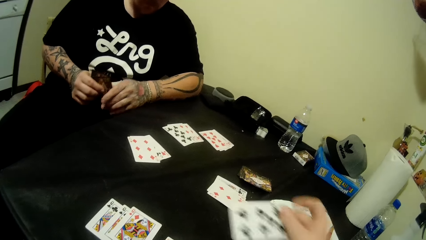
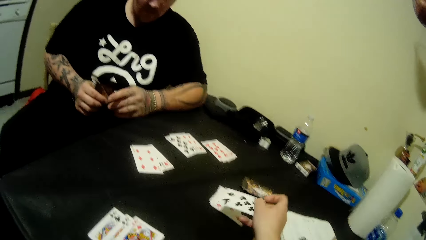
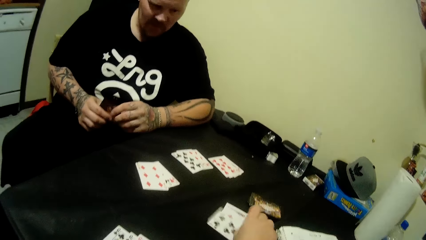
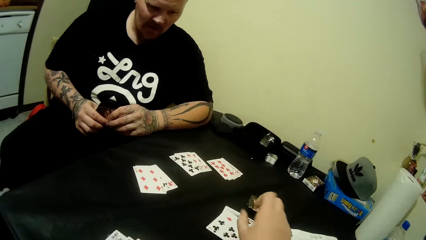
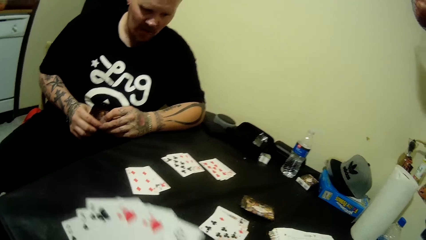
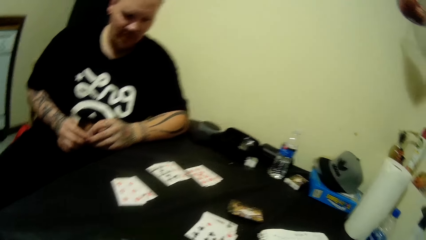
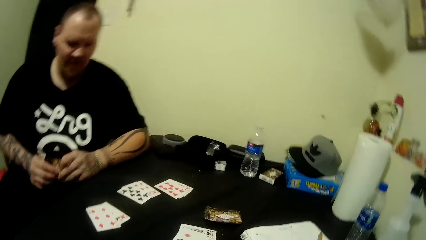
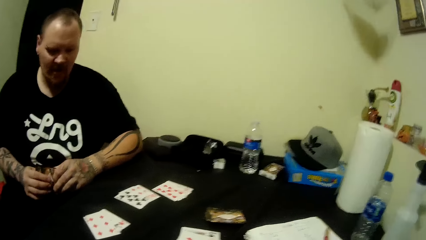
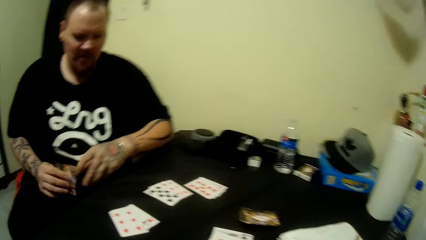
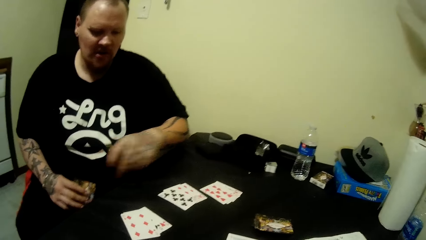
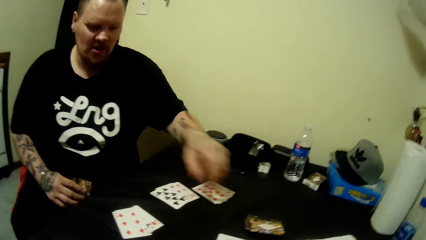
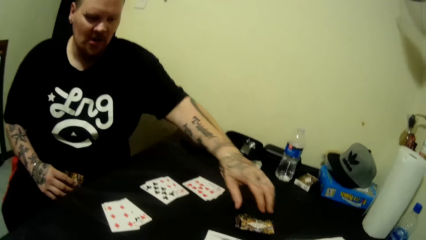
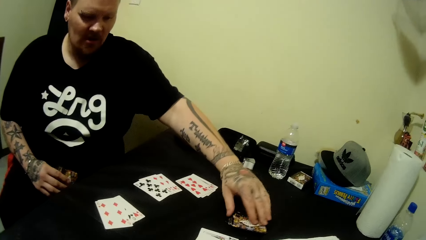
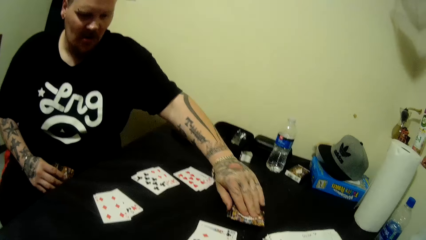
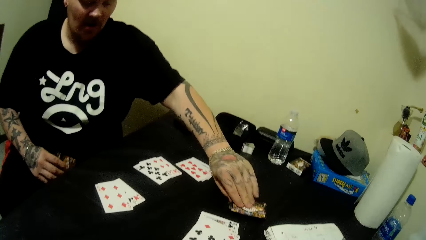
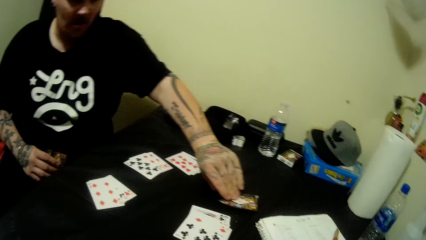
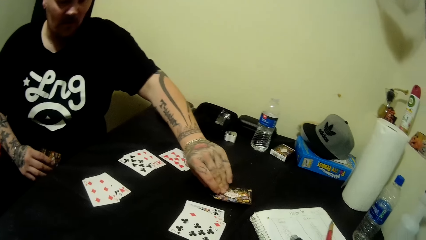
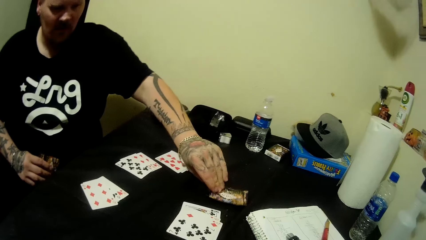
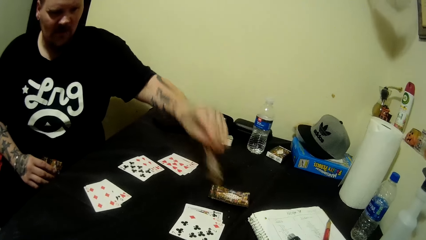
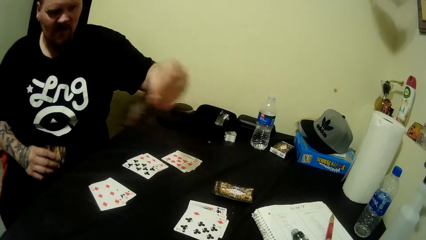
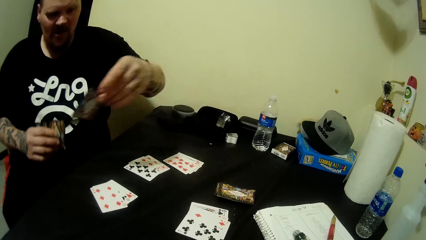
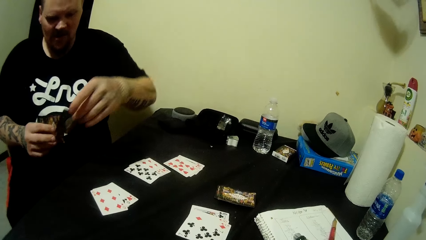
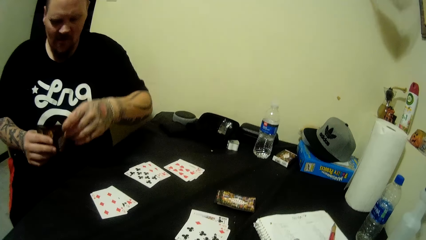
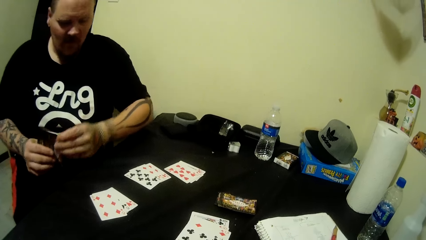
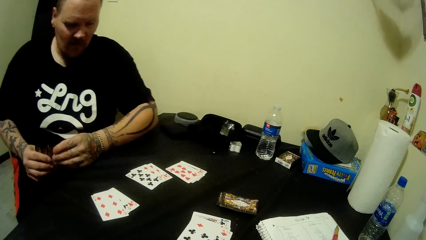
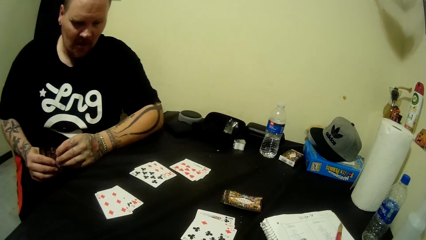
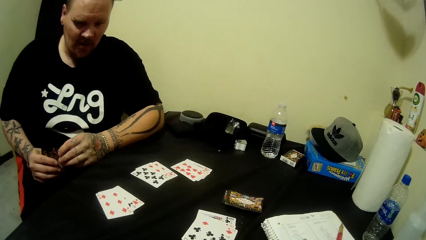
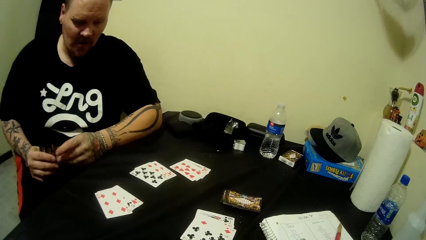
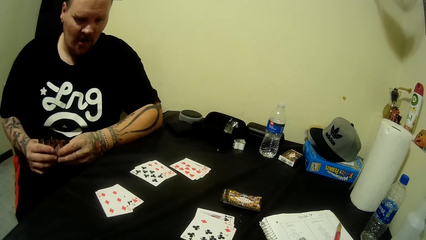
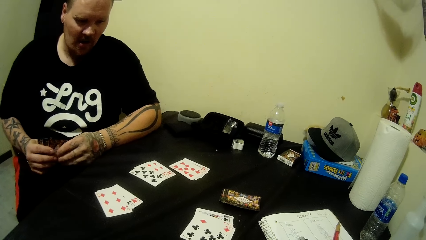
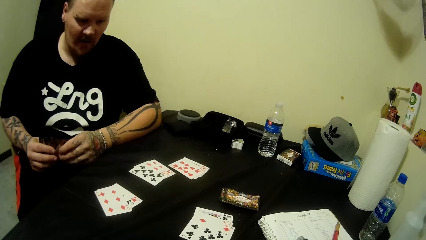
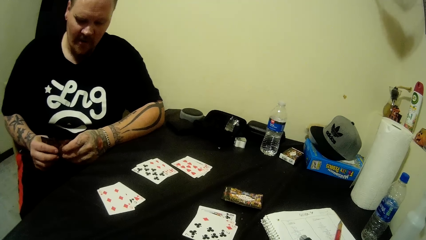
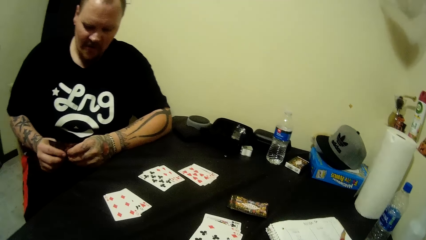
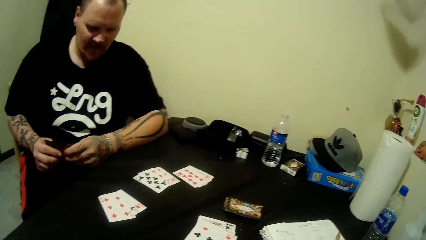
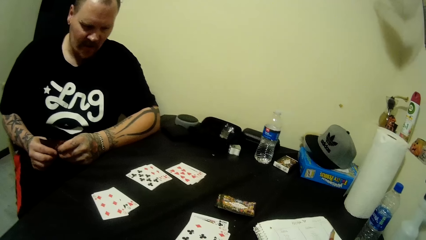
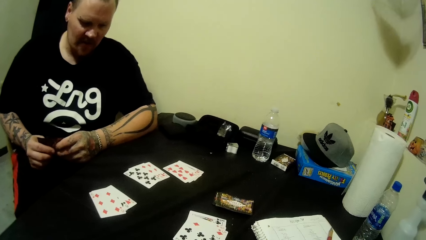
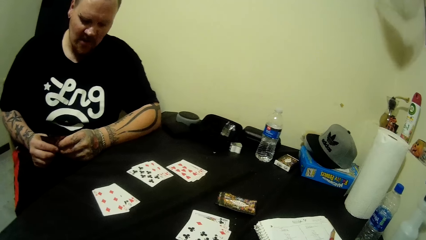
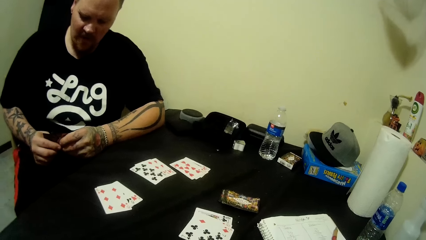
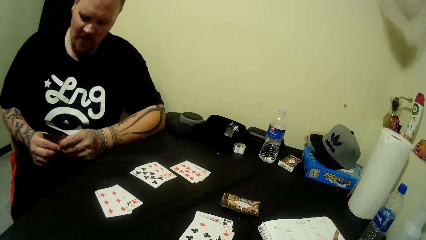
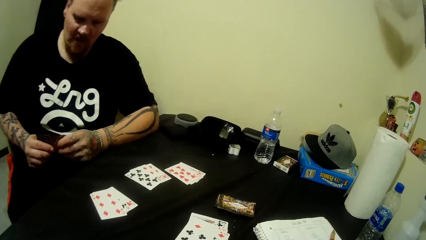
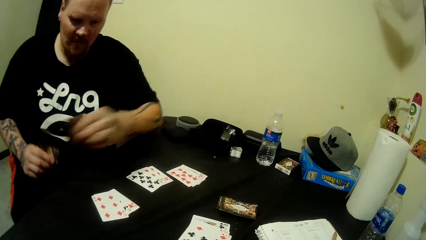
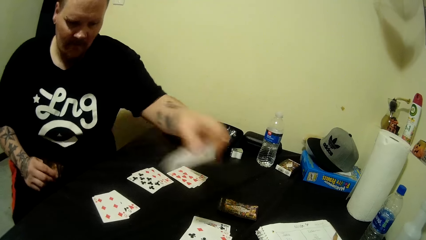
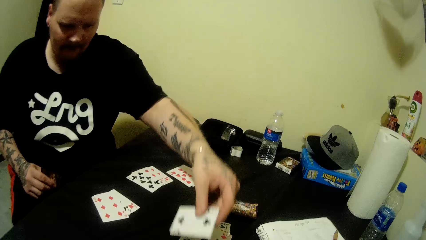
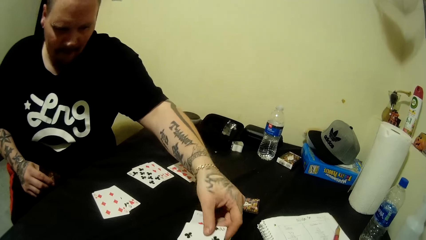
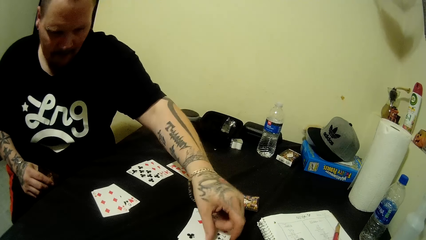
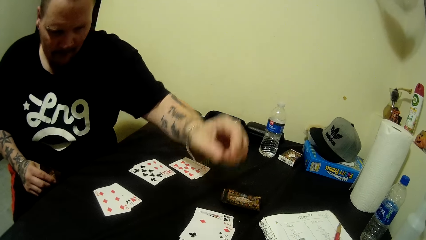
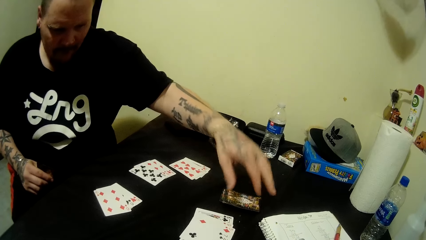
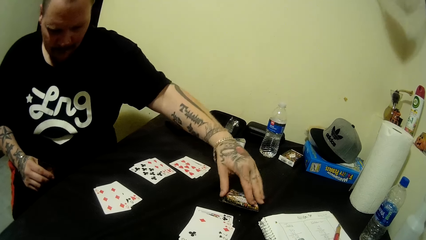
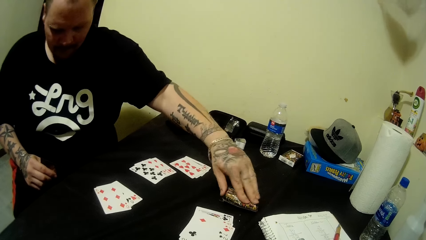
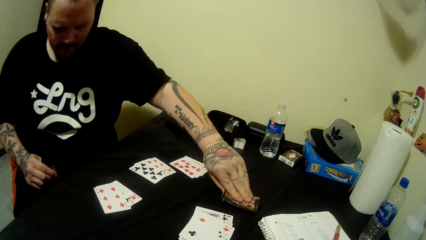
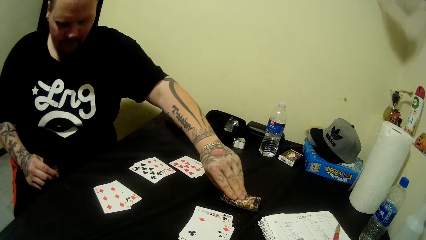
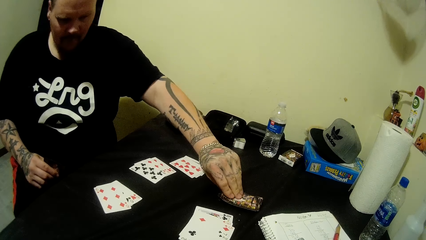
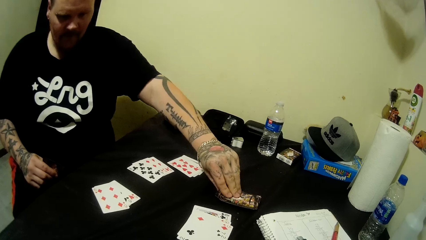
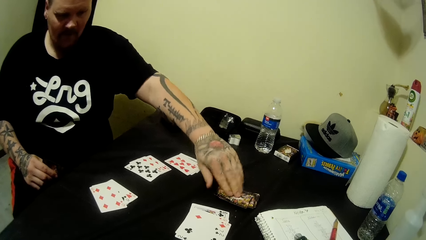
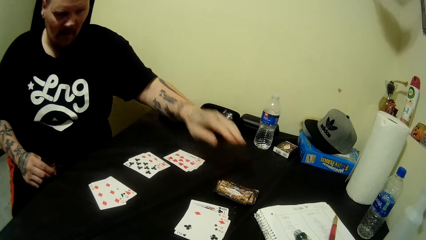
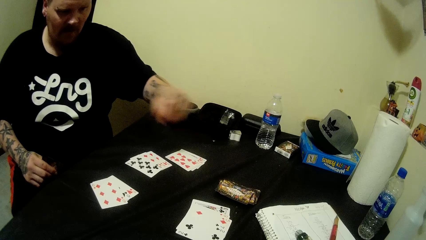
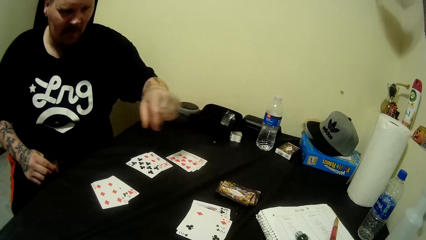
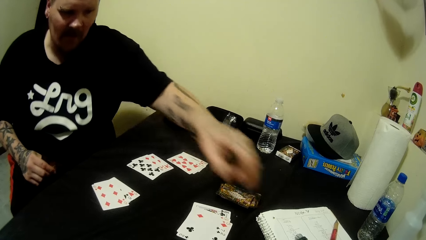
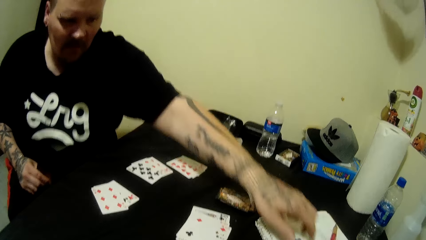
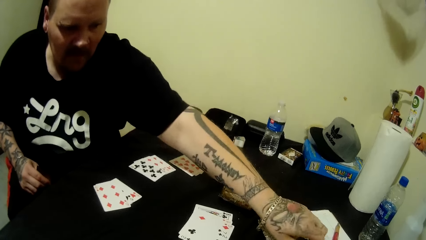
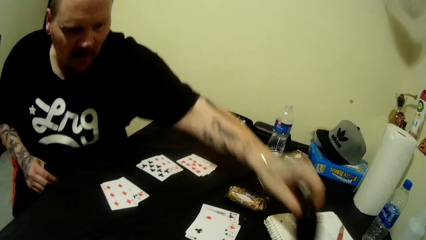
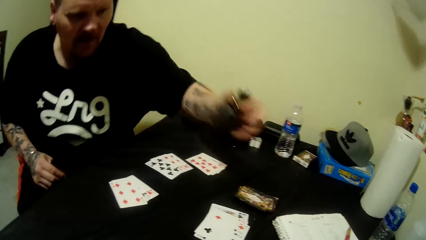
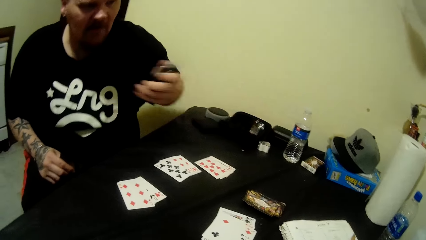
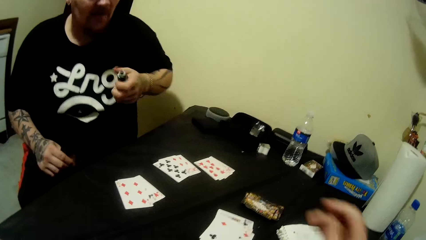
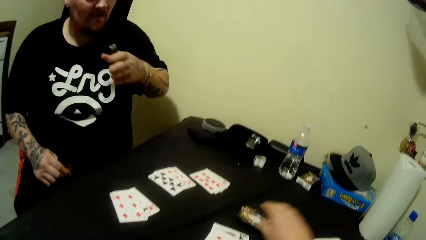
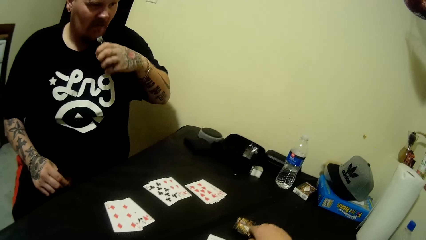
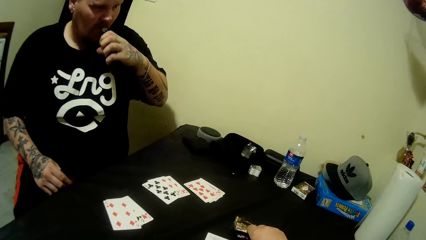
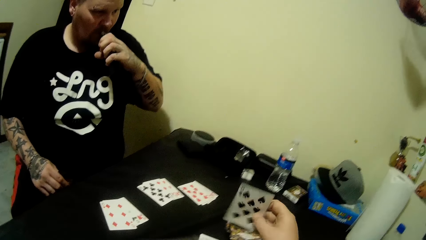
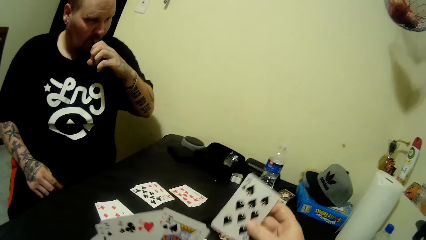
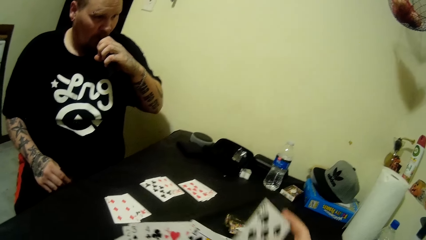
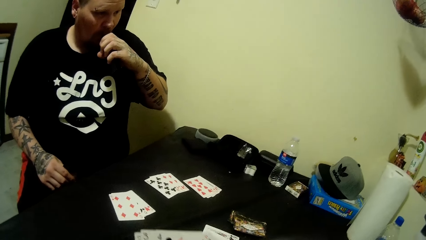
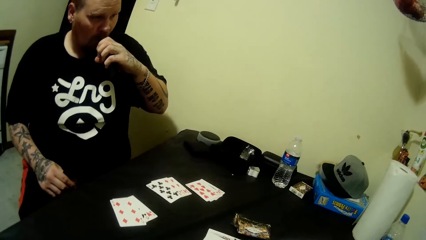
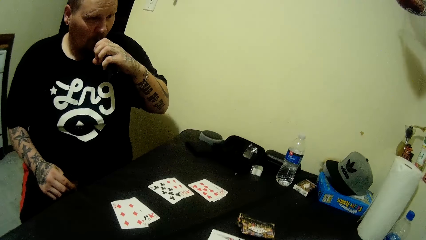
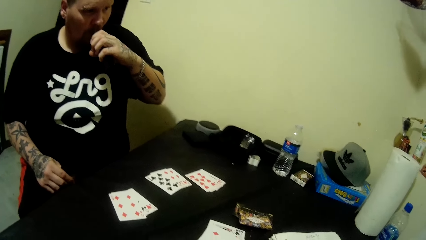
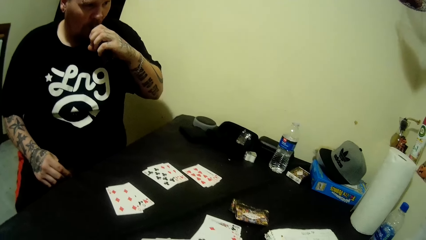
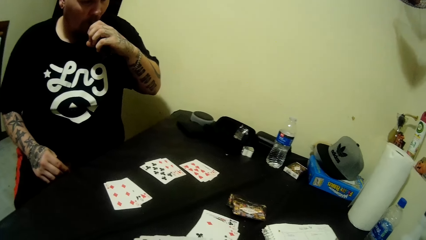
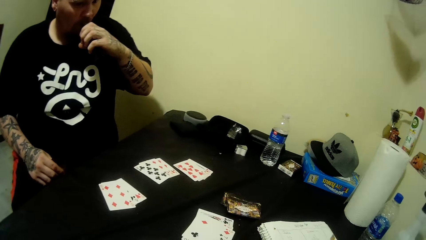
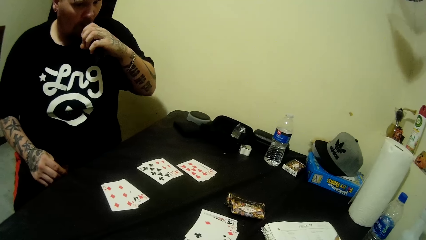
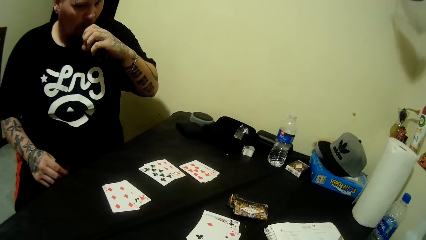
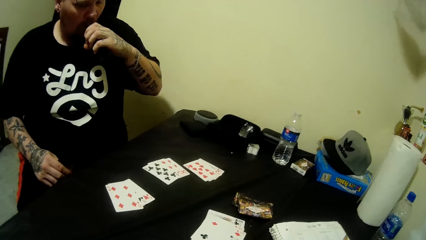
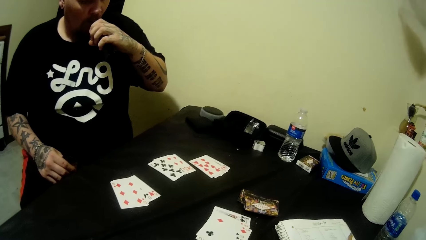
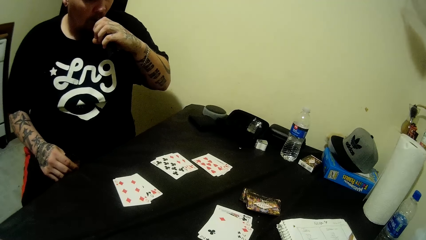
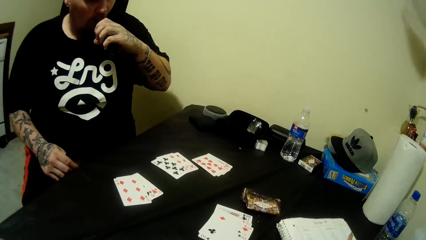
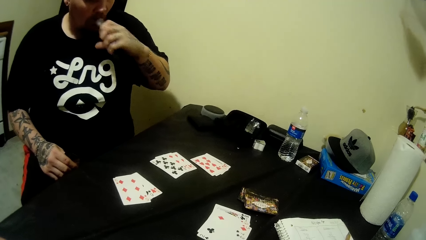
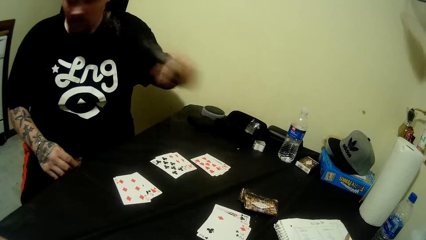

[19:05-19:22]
The camera wearer places playing cards on the table. A man looks around the table and picks a playing card on the table. The man looks at the playing cards on the table. The camera wearer places the playing cards on the table. They hold the playing cards on the table. The man picks a vape pen from the table. The camera wearer picks a playing card from the table. The man puts the vape pen in the mouth, smokes the vape pen and looks around the table.
